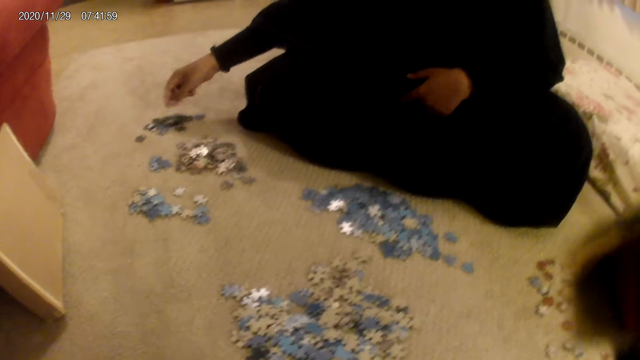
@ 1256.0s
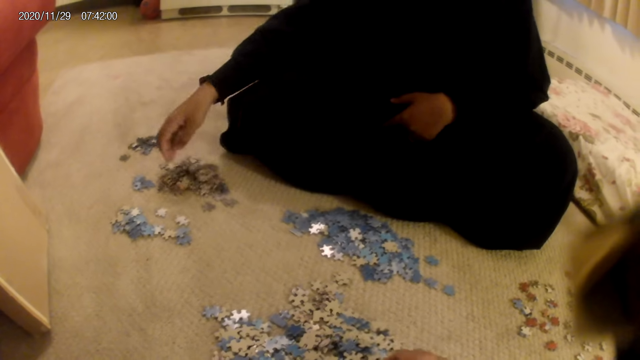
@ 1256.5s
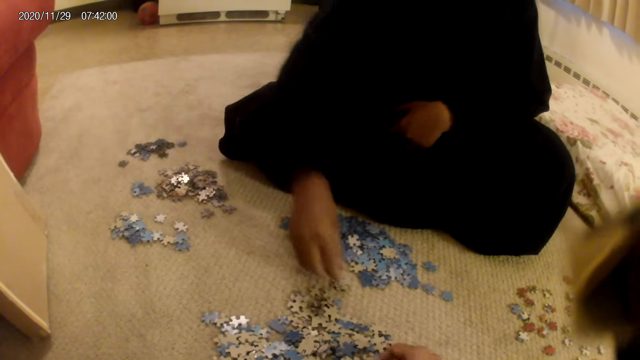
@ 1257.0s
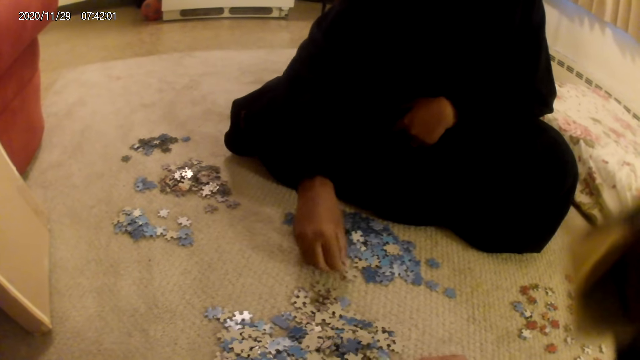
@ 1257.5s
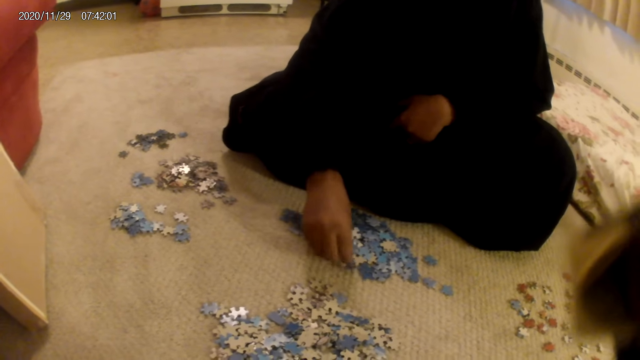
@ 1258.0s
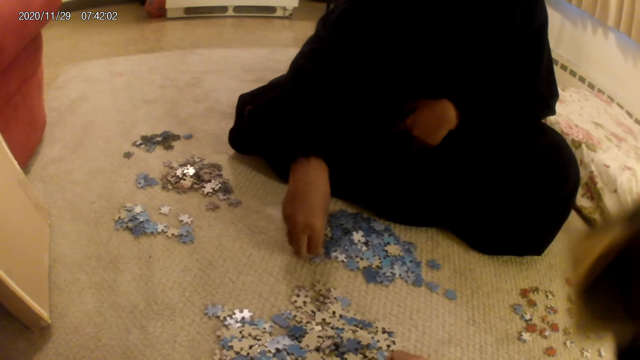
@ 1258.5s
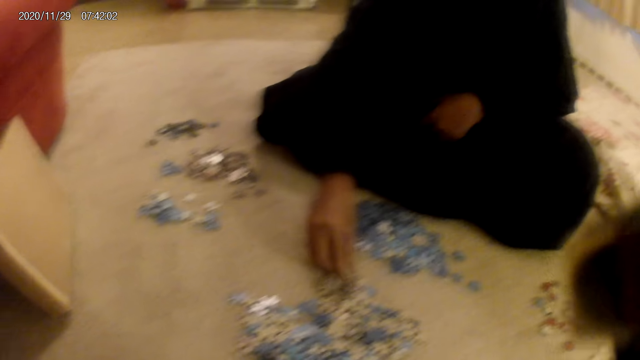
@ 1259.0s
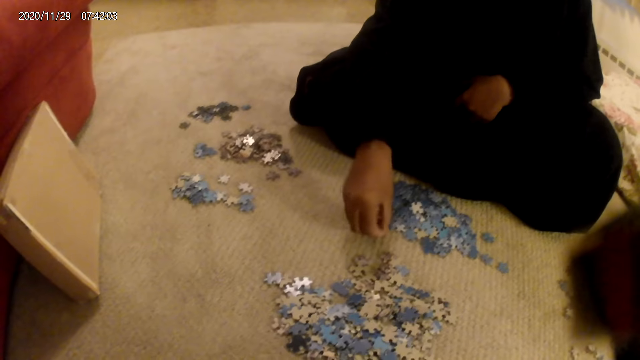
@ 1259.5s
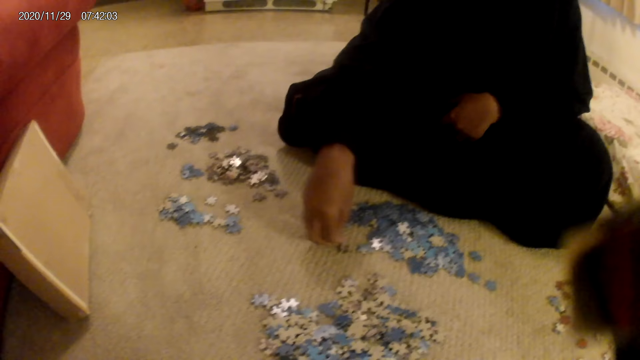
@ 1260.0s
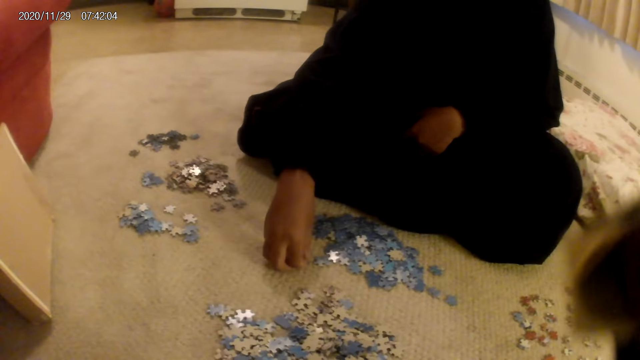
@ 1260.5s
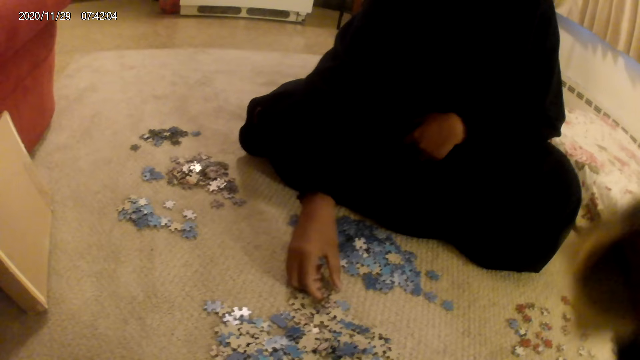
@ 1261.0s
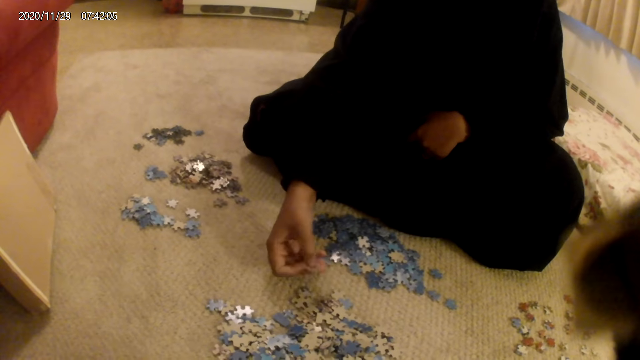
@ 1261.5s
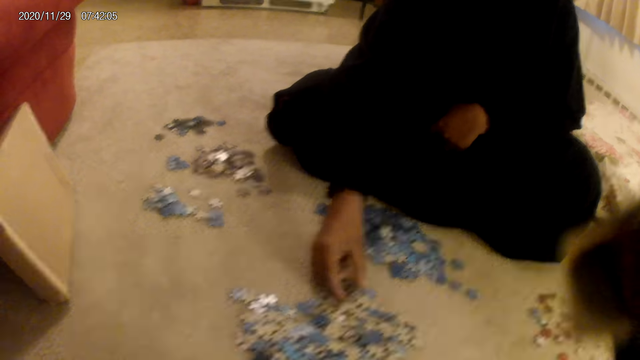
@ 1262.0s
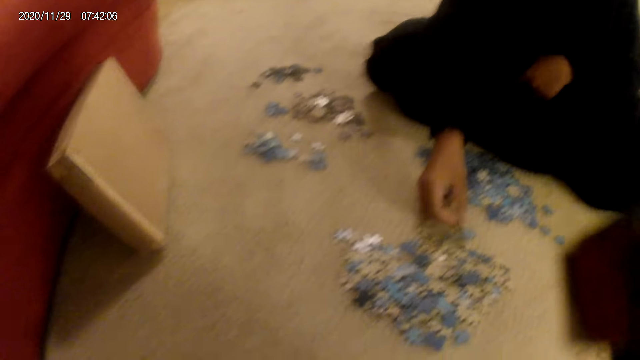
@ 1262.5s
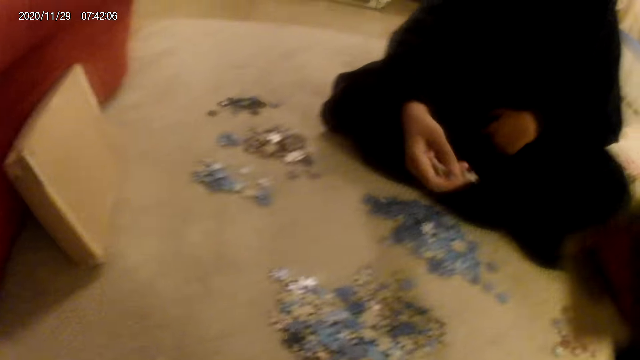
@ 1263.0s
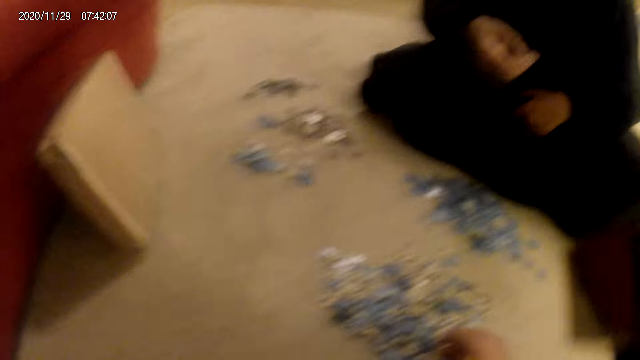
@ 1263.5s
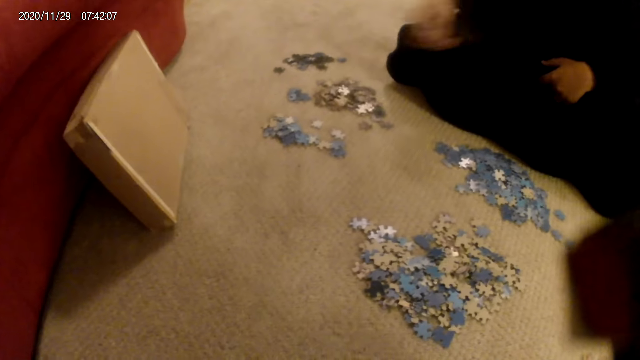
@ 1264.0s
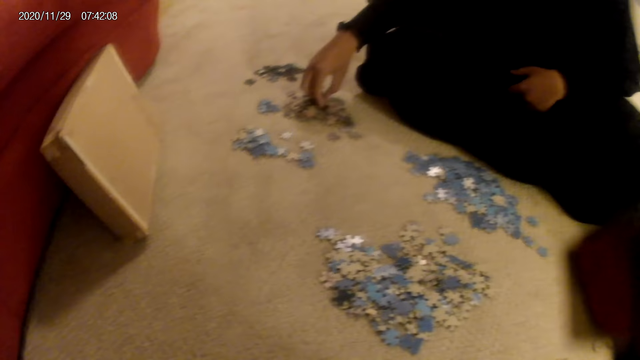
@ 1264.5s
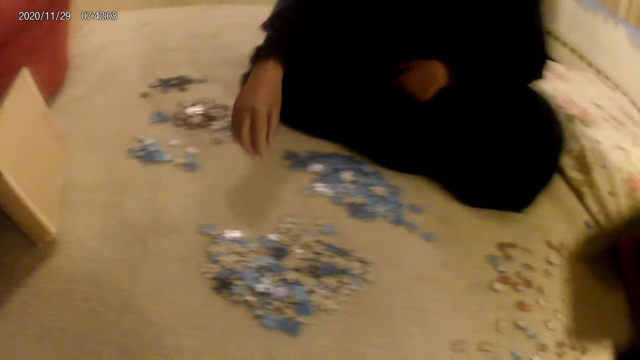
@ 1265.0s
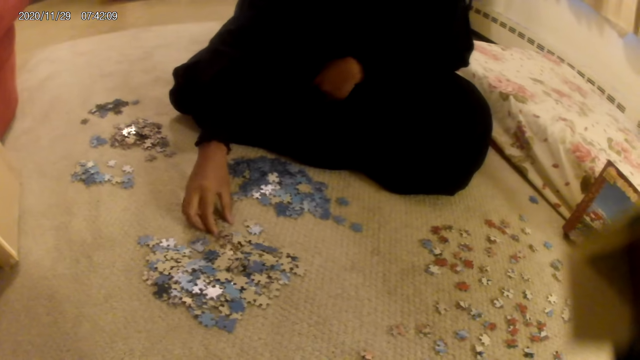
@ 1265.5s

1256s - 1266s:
A woman puts the jigsaw puzzle piece on the floor. She moves the jigsaw puzzle pieces. She picks up the jigsaw puzzle piece from the floor. She looks at the jigsaw puzzle piece. She puts the jigsaw puzzle piece on the floor.

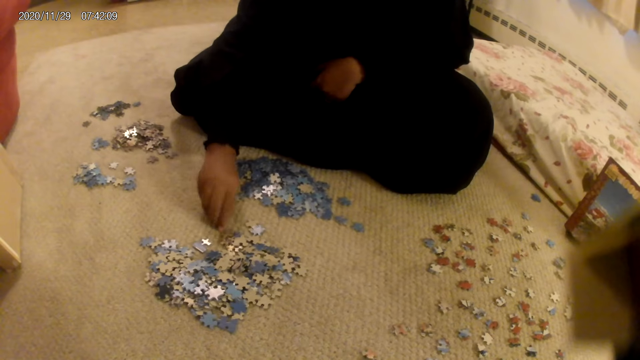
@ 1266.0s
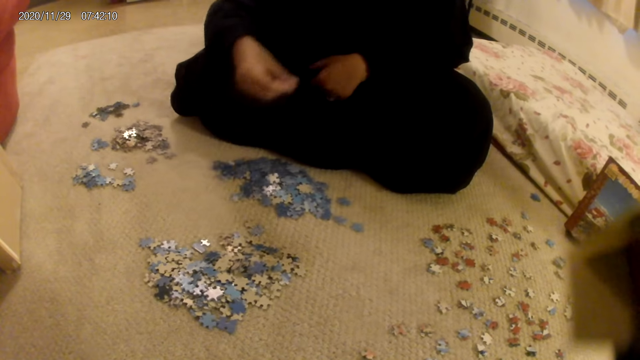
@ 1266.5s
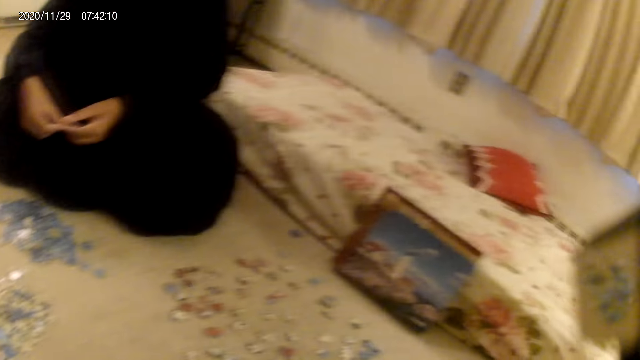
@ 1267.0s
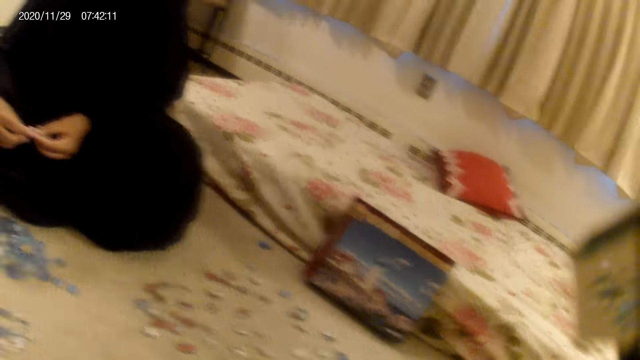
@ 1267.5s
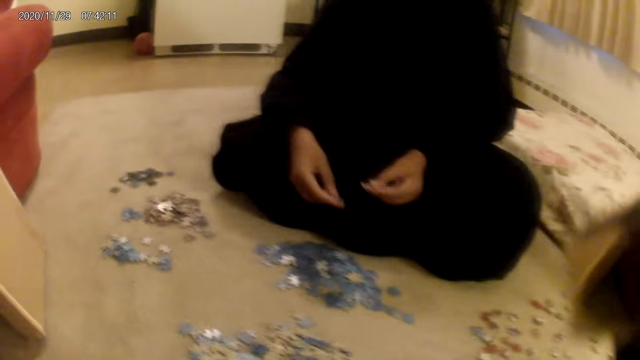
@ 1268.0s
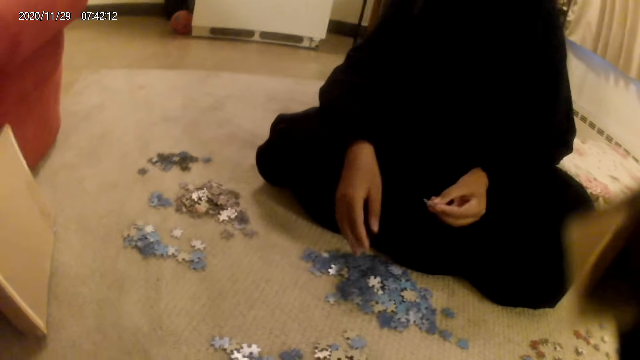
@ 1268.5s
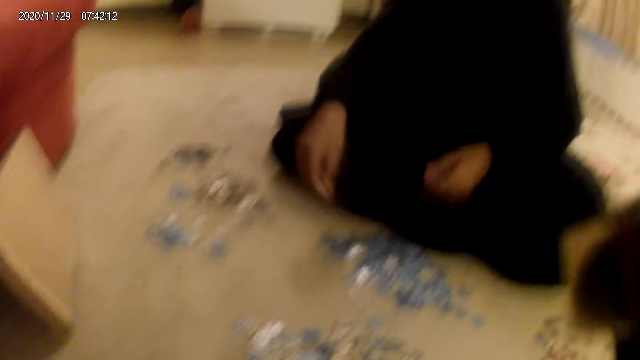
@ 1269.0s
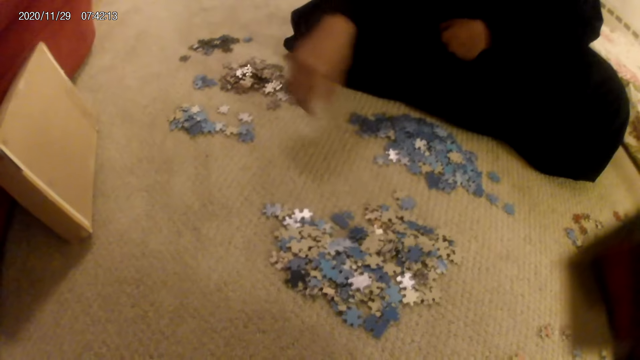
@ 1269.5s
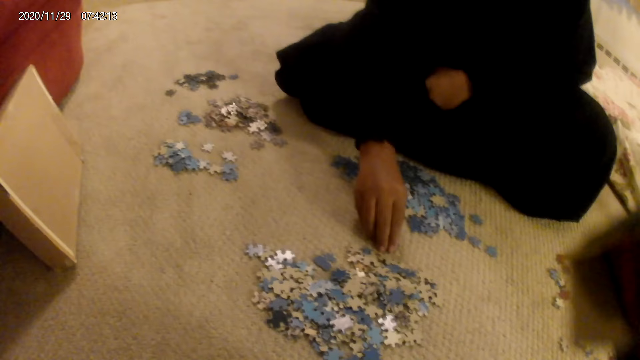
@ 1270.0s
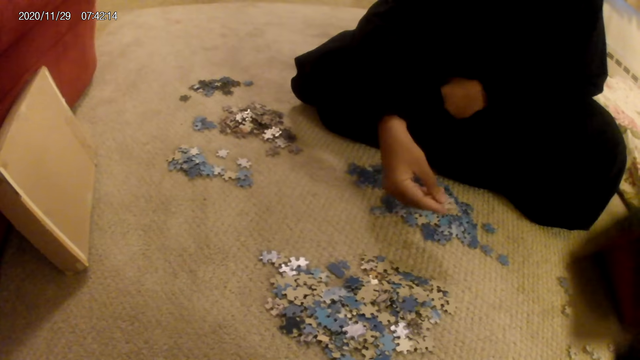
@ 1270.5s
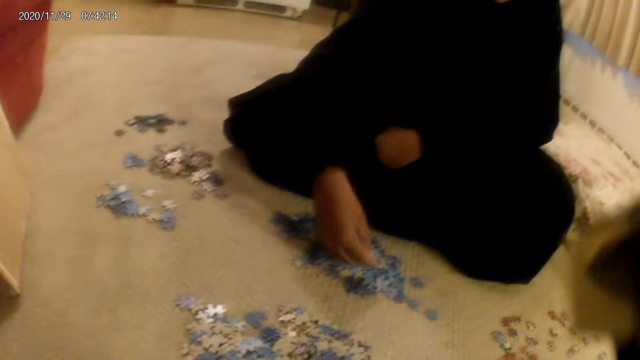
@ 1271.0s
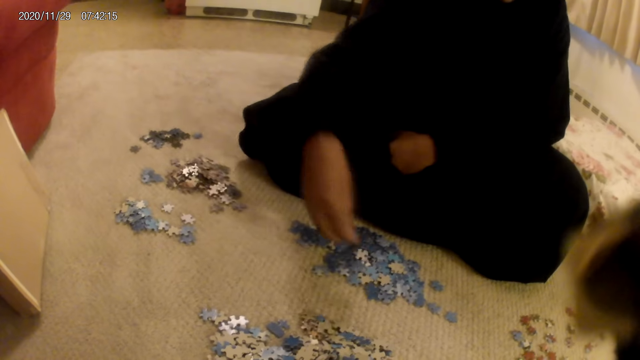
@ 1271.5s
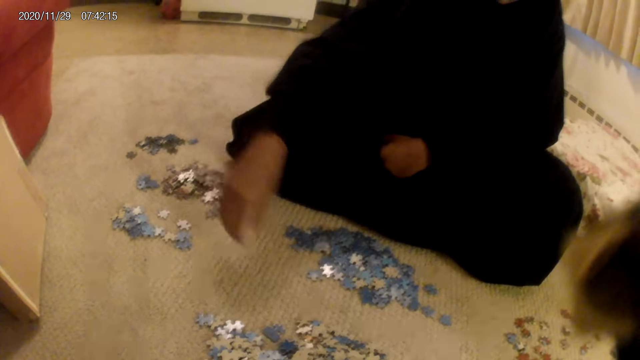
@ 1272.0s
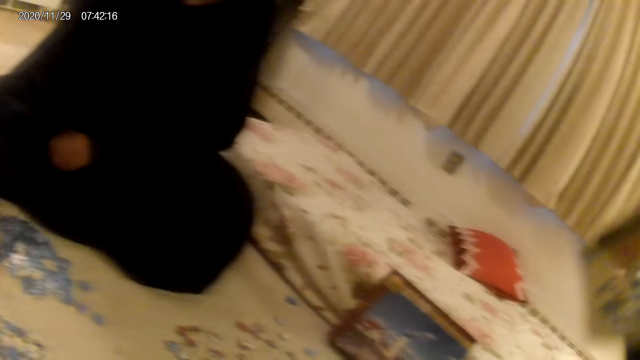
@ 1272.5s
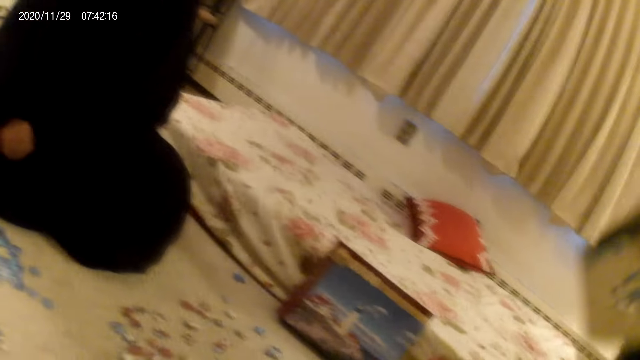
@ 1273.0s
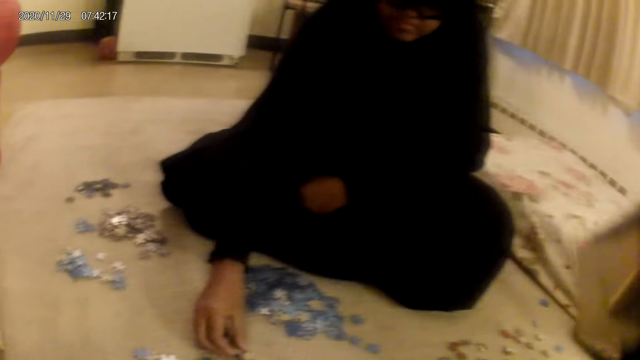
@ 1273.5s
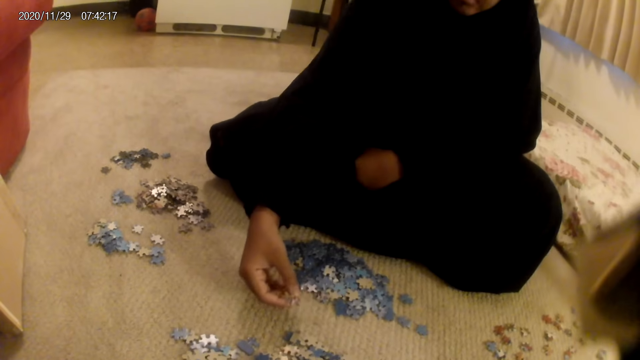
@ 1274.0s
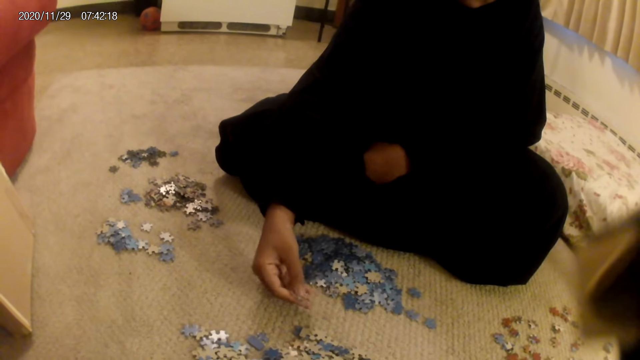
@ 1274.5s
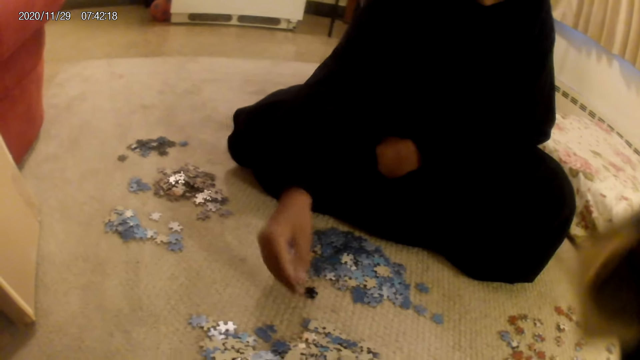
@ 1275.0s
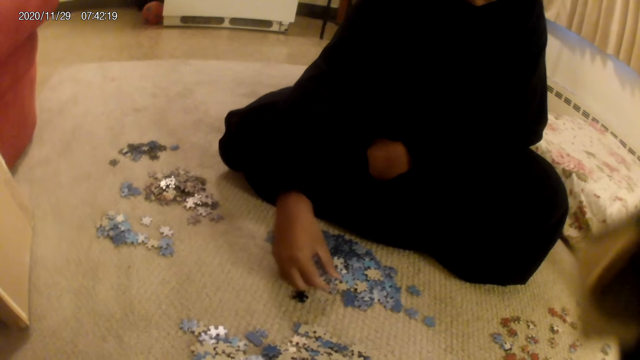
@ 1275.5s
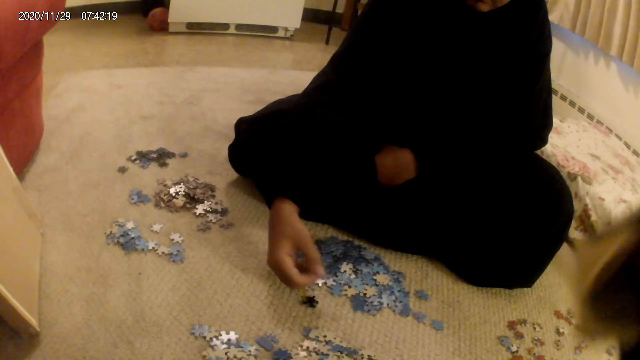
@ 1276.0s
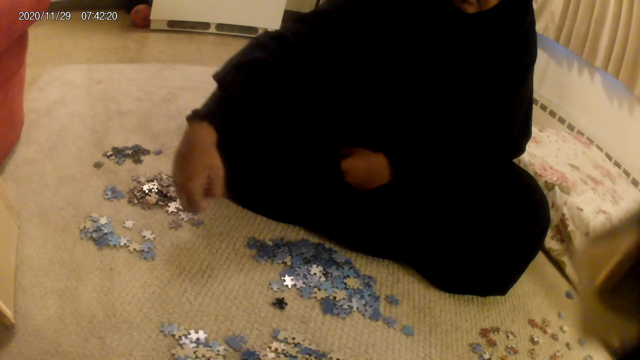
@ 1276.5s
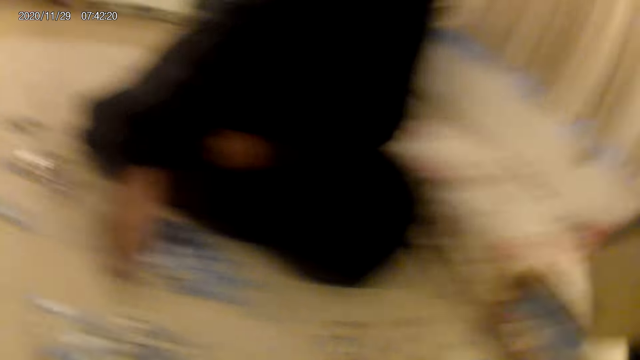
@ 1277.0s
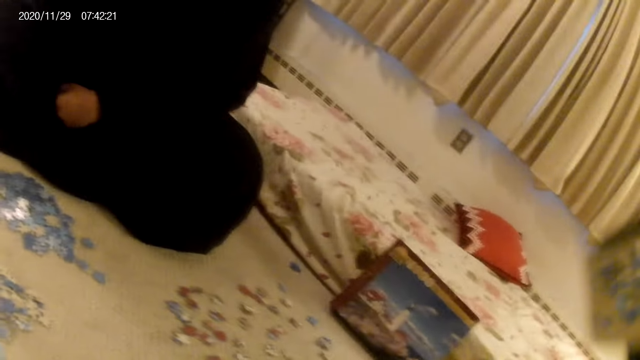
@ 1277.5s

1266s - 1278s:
A woman picks up the jigsaw puzzle piece or card from the floor. She moves the card on the floor. The camera wearer looks around. The woman puts the jigsaw puzzle piece on the floor, picks up the jigsaw puzzle piece, sorts the card on the floor, puts the jigsaw puzzle piece on the floor and moves the cards on the floor. The camera wearer looks around. The woman moves the cards on the floor. She picks up the jigsaw puzzle piece.
